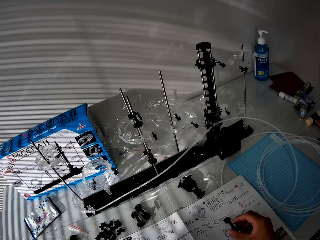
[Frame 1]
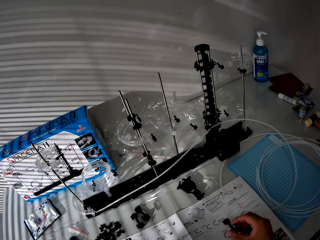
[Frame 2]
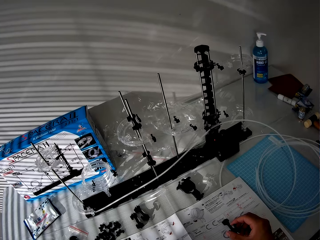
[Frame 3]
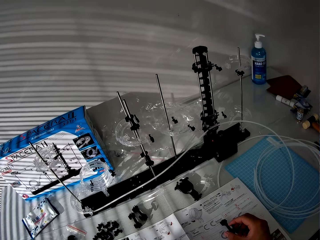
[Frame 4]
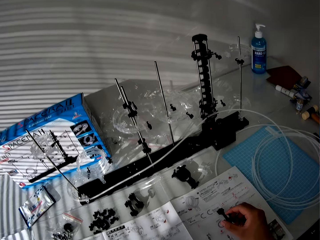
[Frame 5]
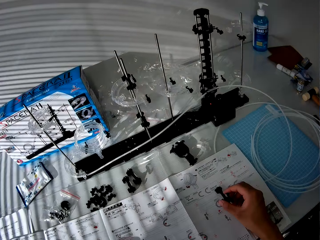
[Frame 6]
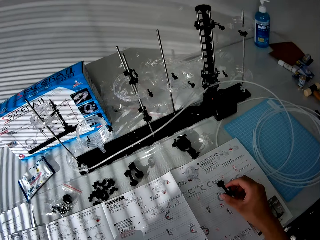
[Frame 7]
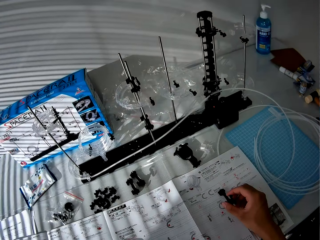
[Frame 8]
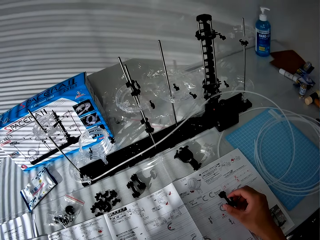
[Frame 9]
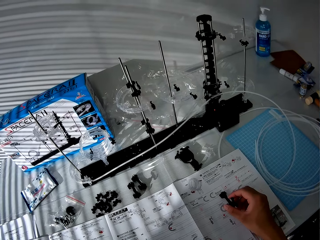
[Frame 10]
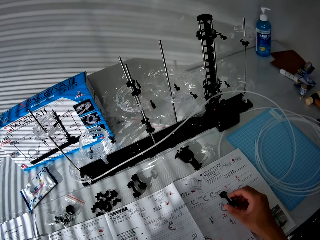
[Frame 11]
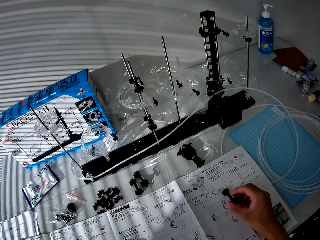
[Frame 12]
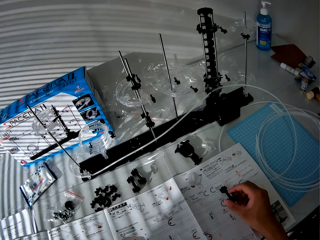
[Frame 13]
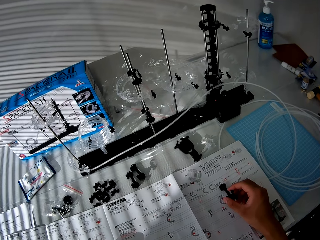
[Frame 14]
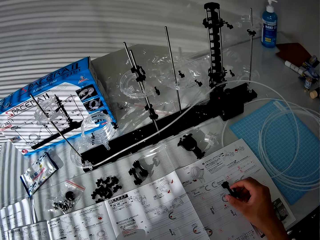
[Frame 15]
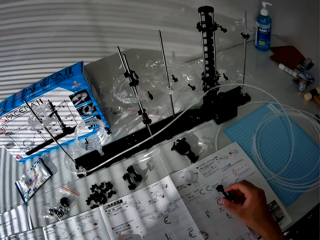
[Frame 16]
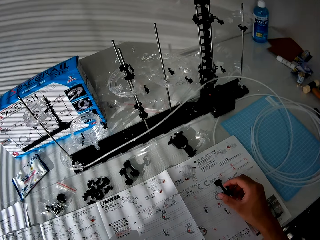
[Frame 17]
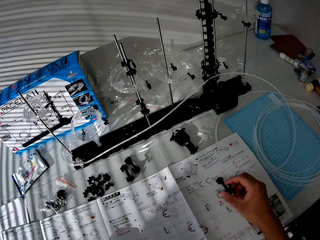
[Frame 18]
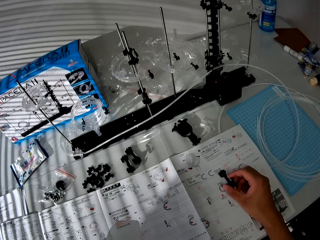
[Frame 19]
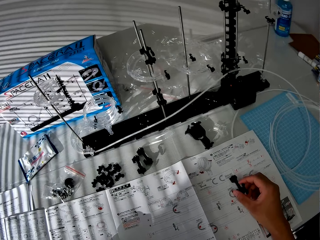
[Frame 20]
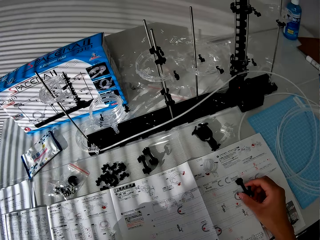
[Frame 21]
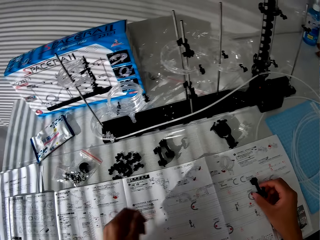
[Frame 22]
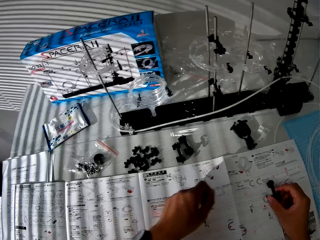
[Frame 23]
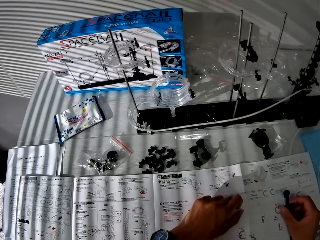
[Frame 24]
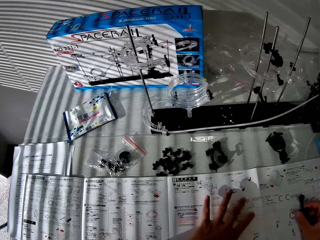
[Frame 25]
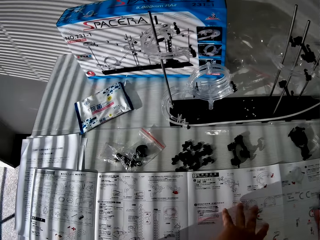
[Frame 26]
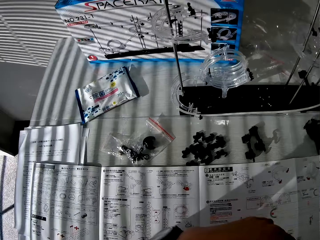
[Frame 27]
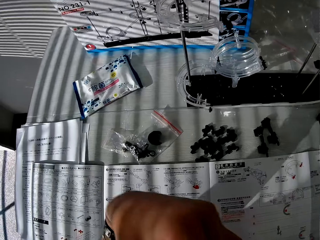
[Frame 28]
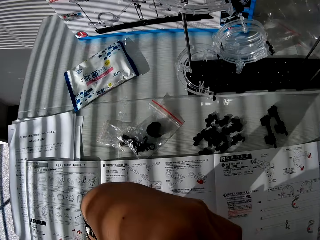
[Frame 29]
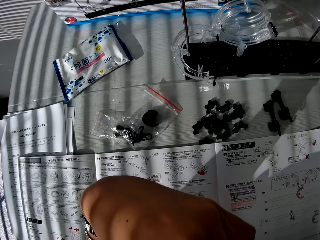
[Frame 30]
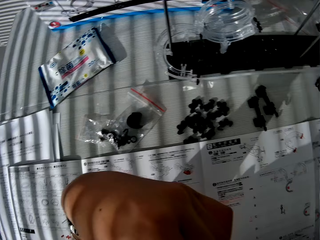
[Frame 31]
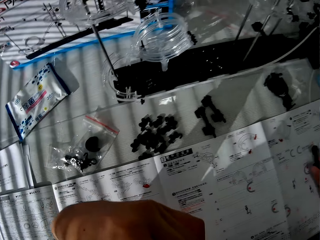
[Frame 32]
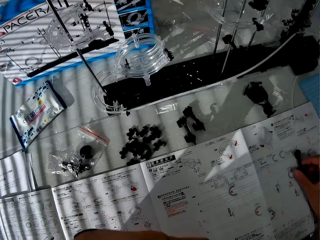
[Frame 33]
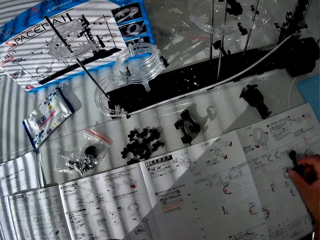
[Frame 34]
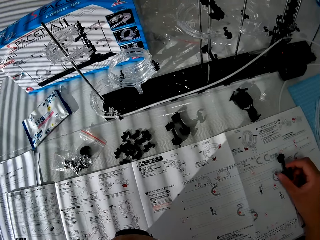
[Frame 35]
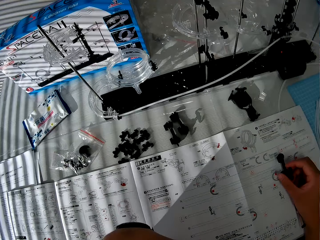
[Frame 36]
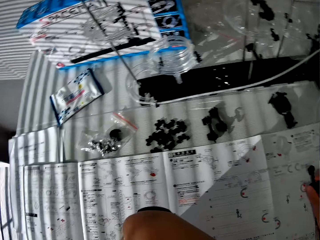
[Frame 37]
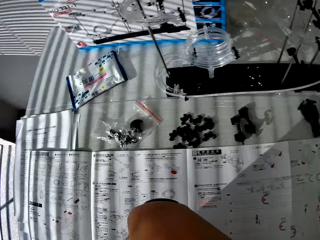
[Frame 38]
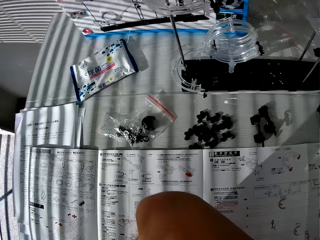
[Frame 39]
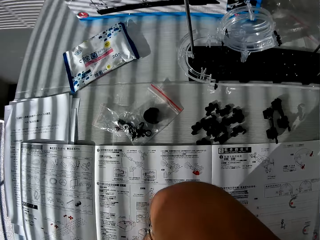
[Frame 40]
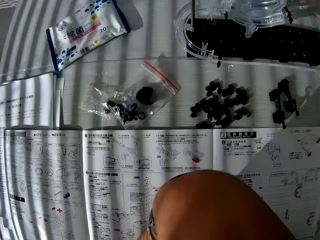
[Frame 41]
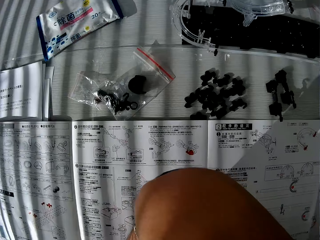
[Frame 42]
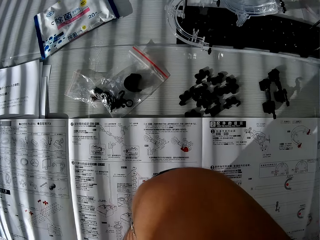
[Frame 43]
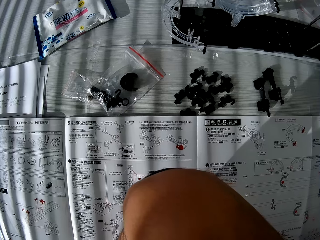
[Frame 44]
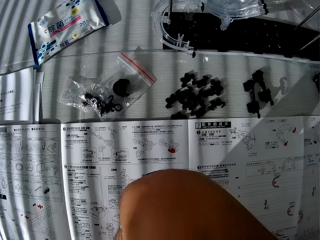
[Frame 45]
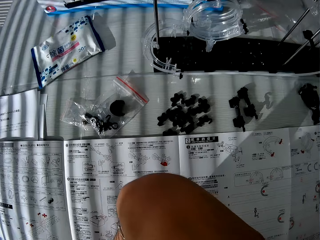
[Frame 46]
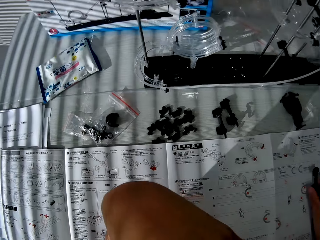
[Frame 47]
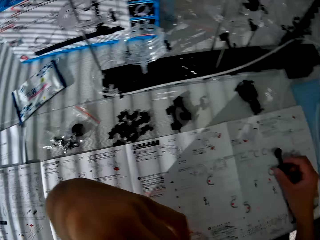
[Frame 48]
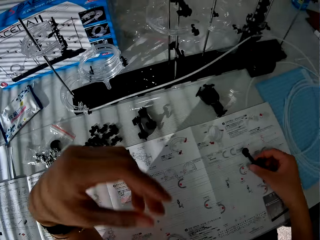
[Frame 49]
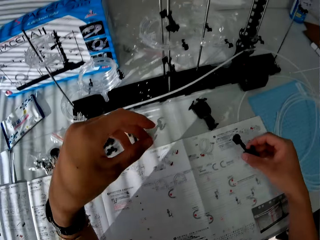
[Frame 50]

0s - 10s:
The camera wearer moves a camera. He holds a toy component or spacerail part with his right hand. He moves his hand. He moves the camera. He looks at a paper manual.

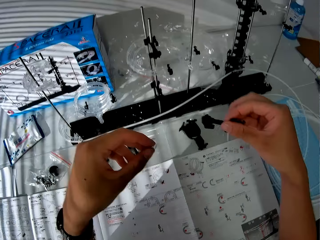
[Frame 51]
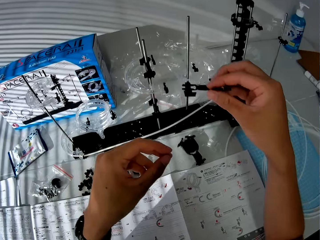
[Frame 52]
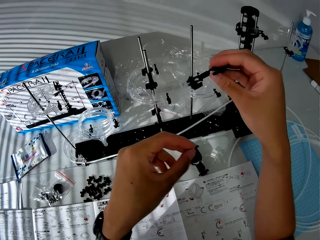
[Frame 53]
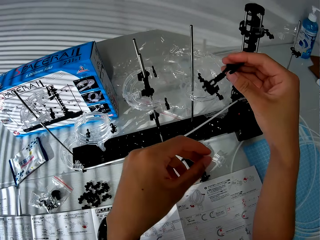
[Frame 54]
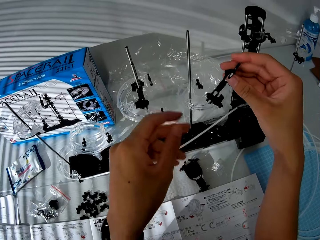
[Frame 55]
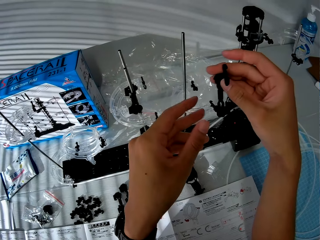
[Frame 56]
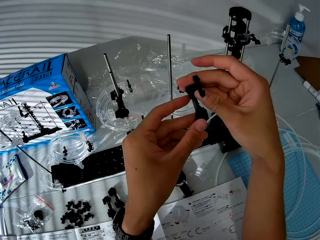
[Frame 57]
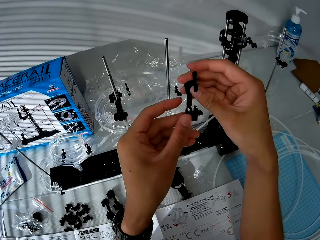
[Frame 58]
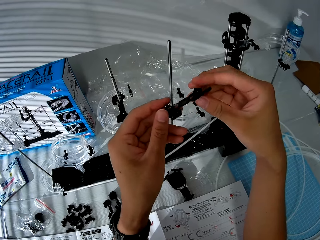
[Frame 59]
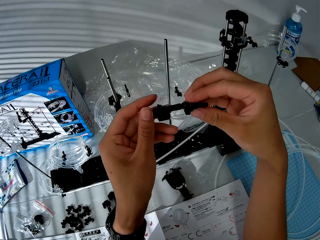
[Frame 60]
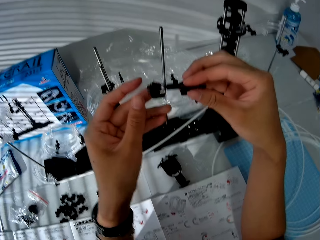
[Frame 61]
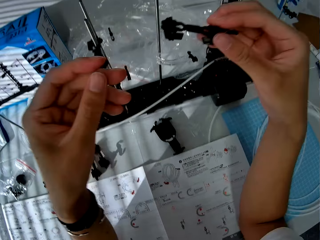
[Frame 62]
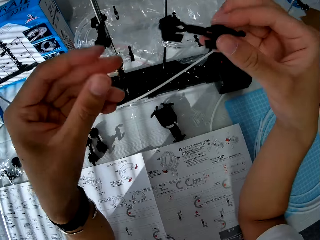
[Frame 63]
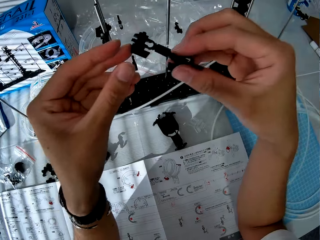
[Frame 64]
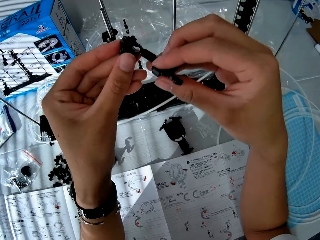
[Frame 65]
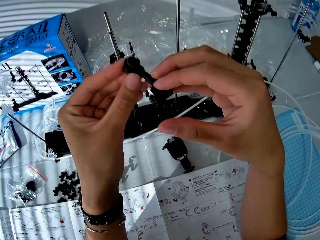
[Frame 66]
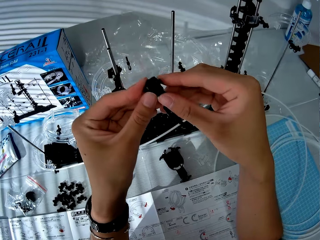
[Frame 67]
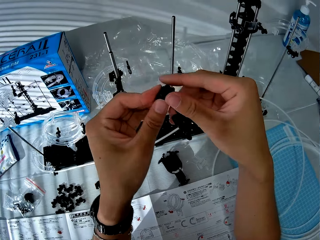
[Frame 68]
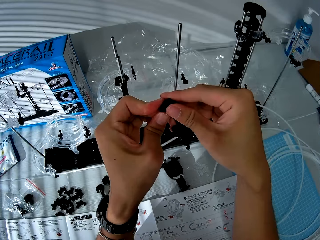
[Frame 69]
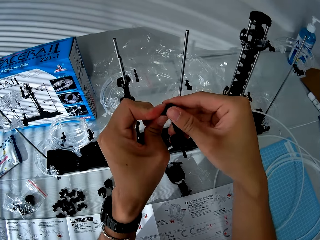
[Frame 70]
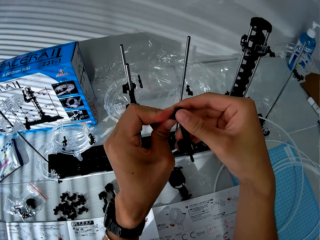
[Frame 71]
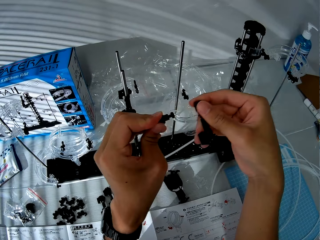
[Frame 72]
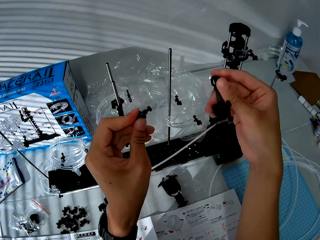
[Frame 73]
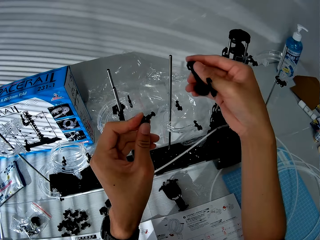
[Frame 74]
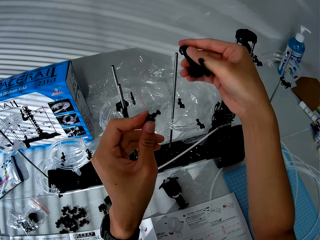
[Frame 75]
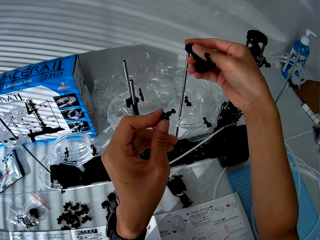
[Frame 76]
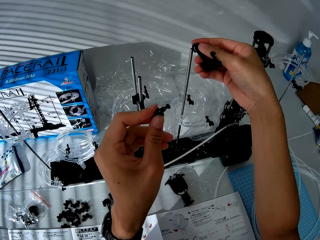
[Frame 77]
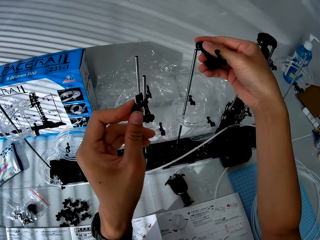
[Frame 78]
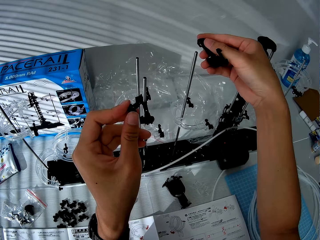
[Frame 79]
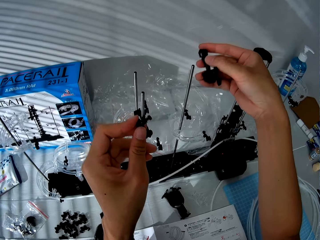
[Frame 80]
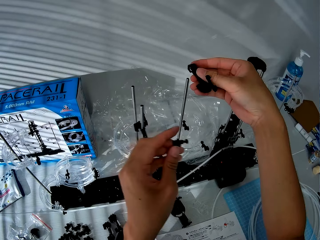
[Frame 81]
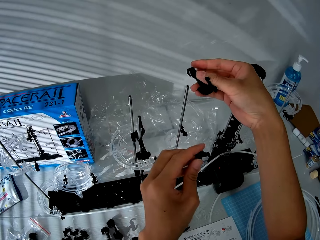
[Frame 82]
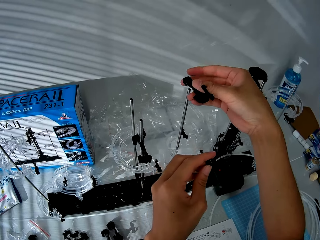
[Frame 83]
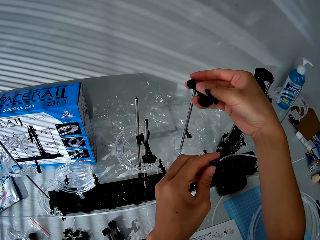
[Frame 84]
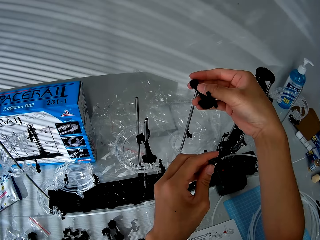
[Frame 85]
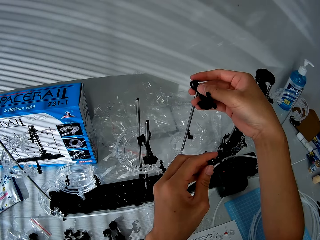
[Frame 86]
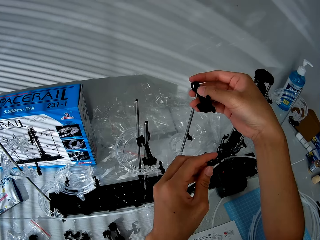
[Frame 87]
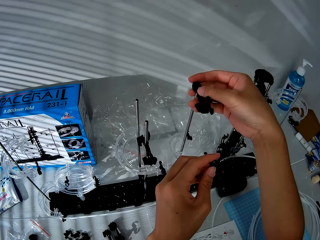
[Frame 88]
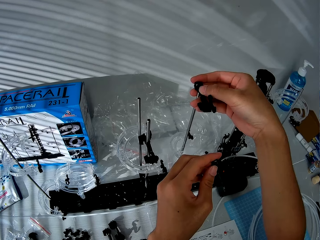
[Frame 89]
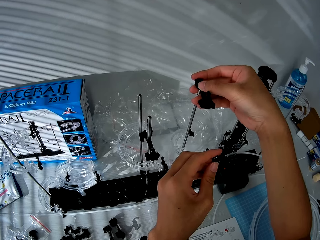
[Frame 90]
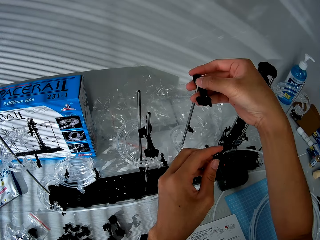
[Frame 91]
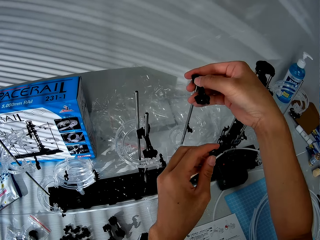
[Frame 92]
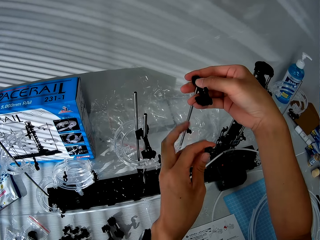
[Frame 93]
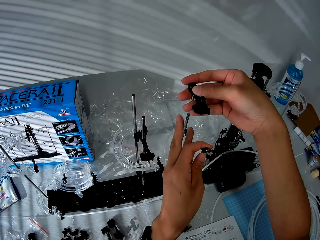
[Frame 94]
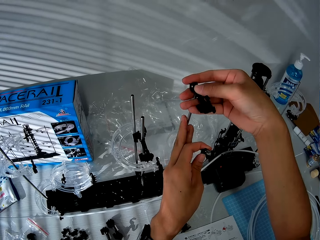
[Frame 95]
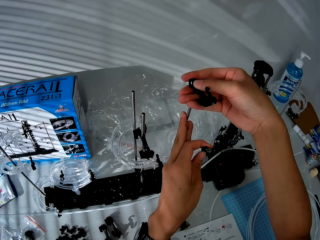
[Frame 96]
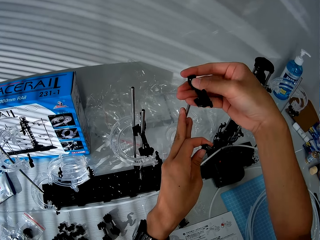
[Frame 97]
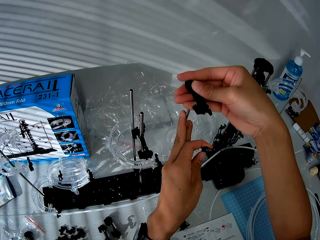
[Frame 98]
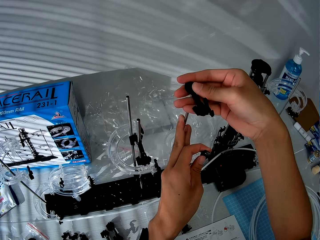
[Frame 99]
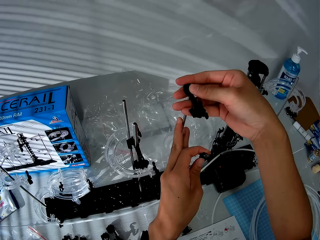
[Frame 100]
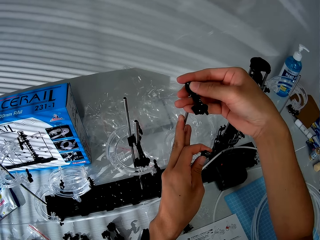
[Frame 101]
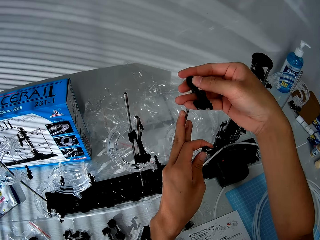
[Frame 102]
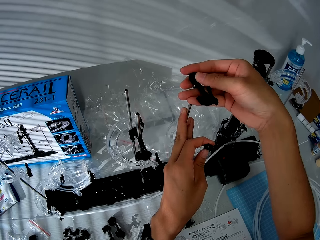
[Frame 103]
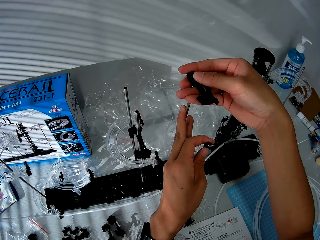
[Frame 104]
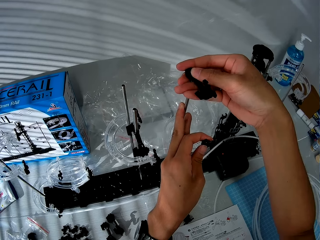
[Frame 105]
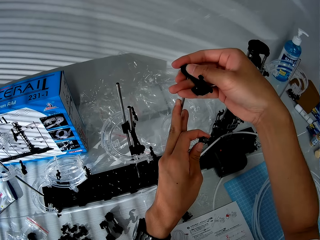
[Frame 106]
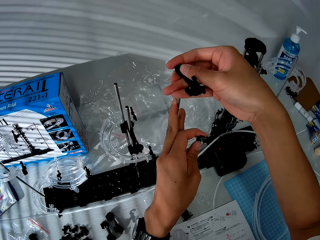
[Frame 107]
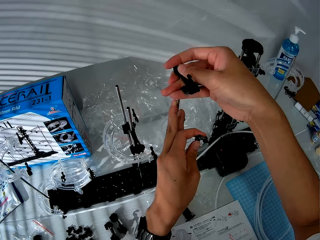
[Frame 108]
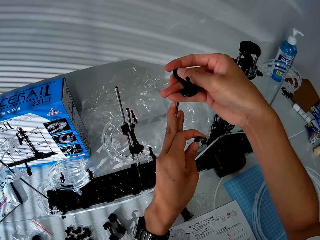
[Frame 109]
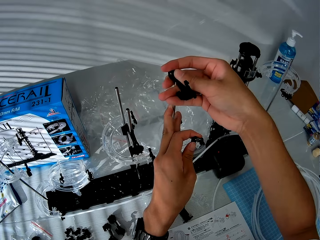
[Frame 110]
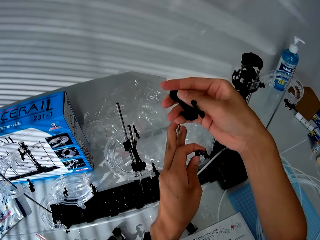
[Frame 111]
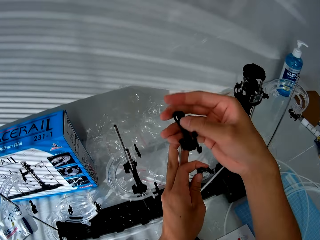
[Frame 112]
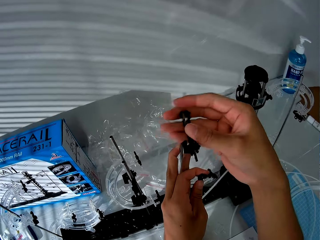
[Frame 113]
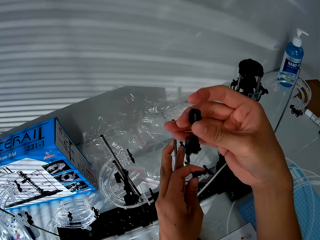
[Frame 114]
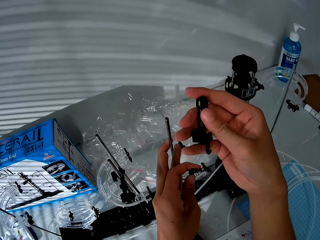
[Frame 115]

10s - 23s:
The camera wearer holds a spacerail part with both hands. He withdraws his left hand. He holds the spacerail part with both hands. He separates the spacerail part. He attaches the toy component on the main setup. He moves his hands. He places the spacerail part on a shaft. He fixes the spacerail part on the shaft. He touches the shaft. He fixes the spacerail part on the shaft.
